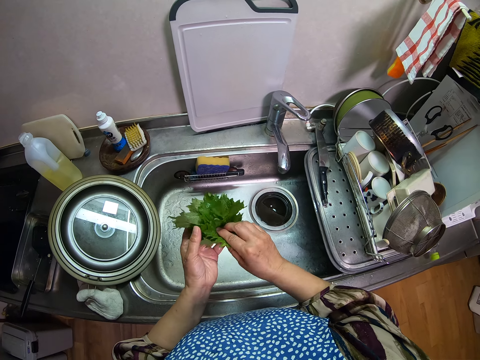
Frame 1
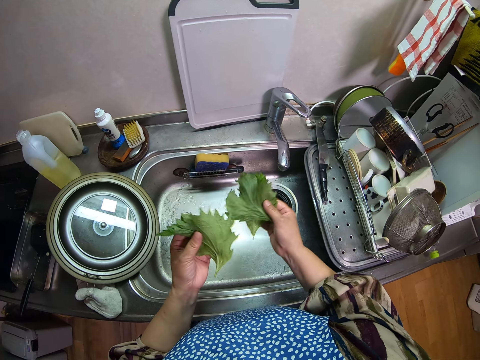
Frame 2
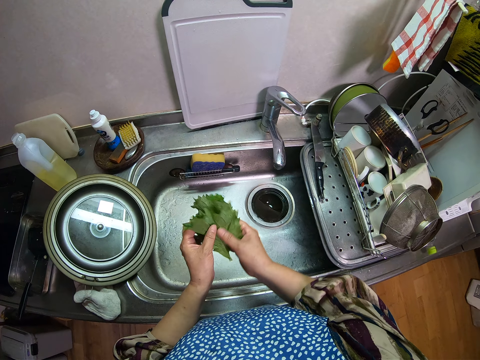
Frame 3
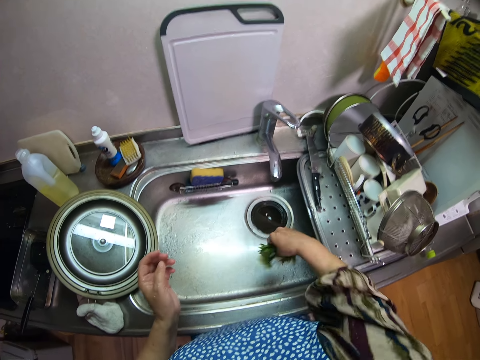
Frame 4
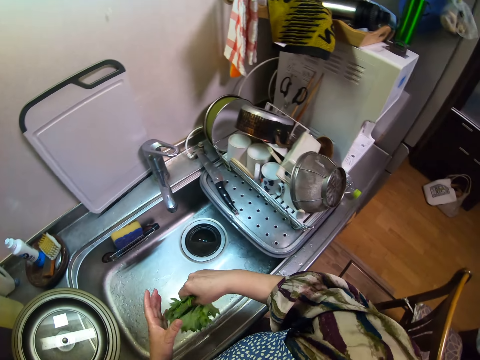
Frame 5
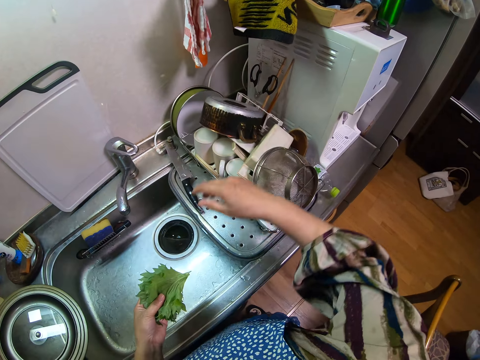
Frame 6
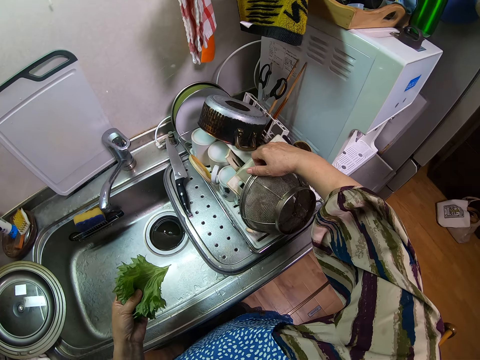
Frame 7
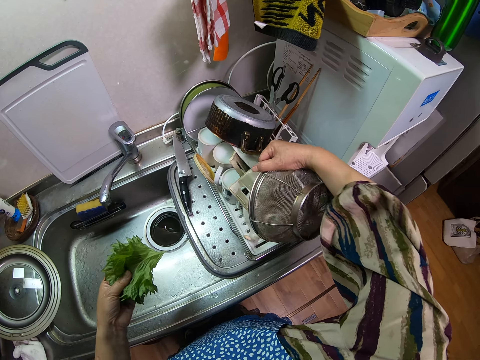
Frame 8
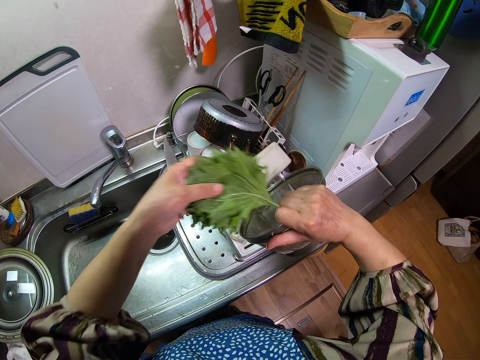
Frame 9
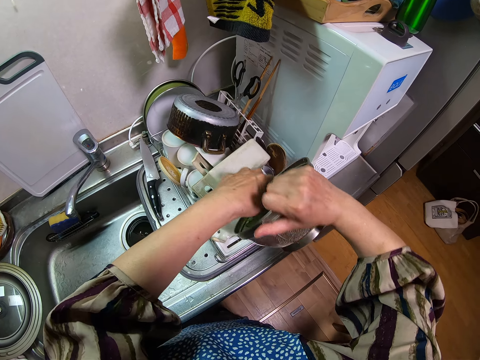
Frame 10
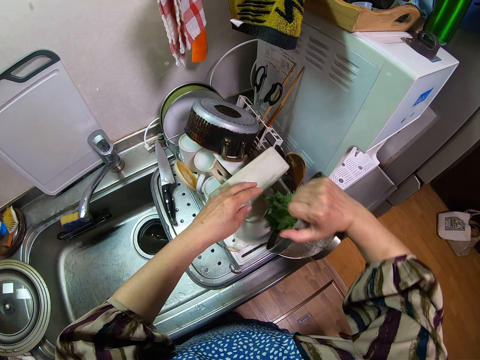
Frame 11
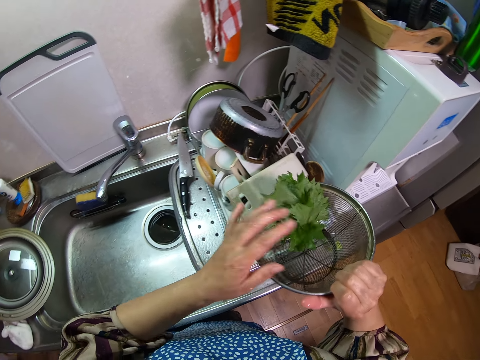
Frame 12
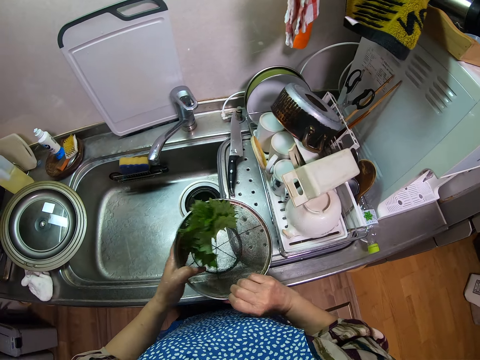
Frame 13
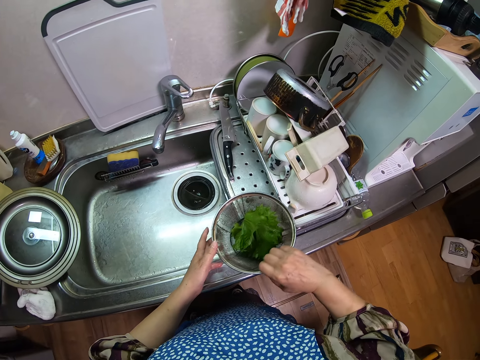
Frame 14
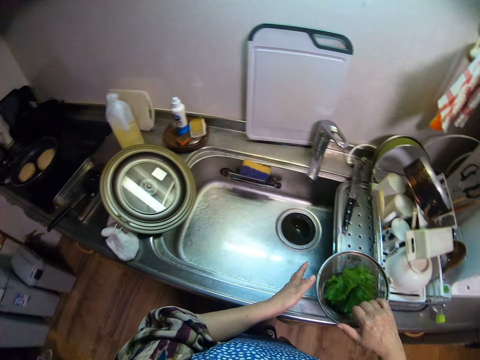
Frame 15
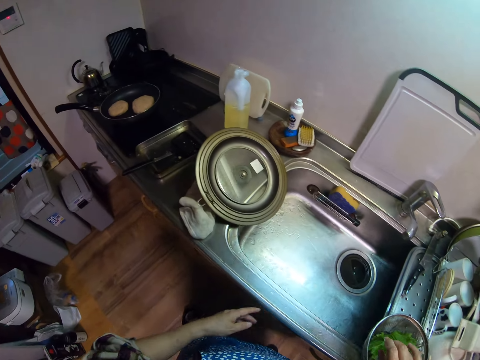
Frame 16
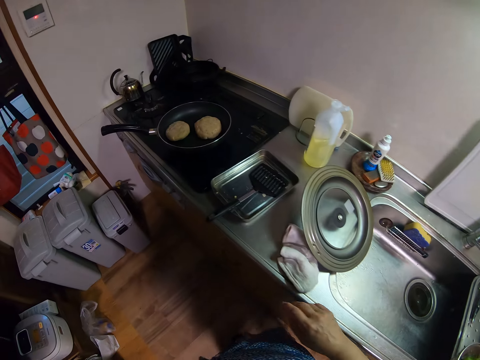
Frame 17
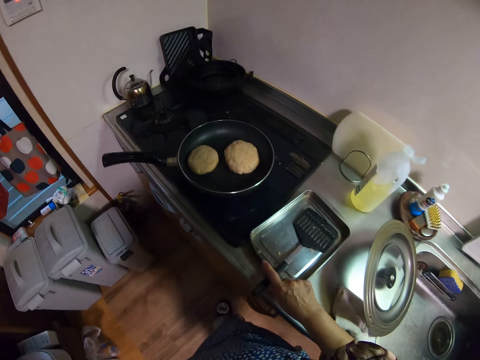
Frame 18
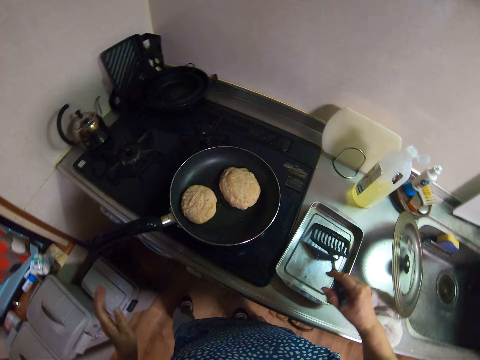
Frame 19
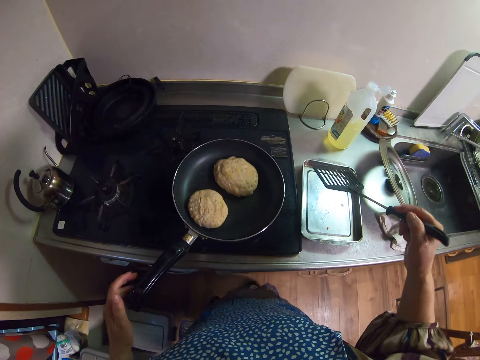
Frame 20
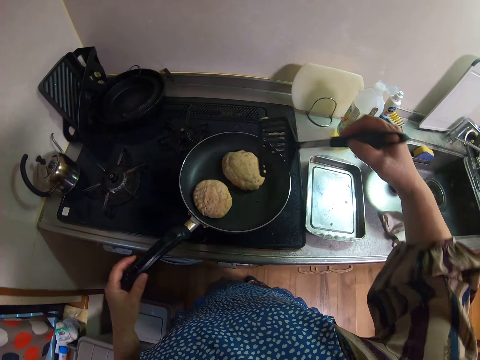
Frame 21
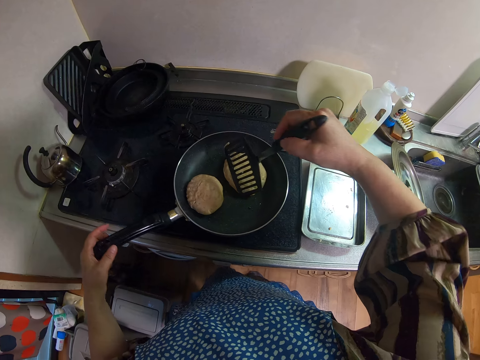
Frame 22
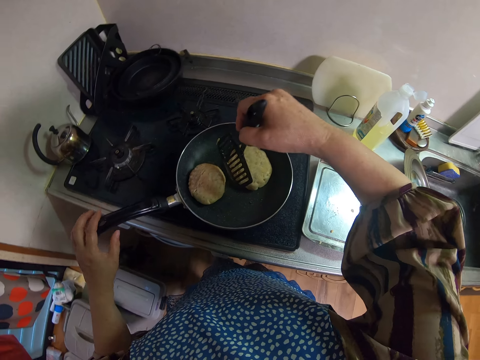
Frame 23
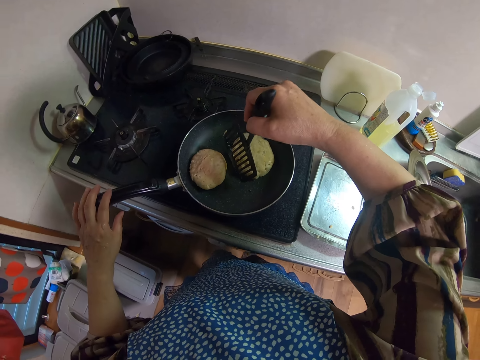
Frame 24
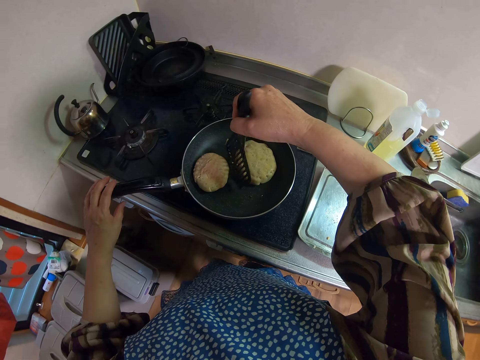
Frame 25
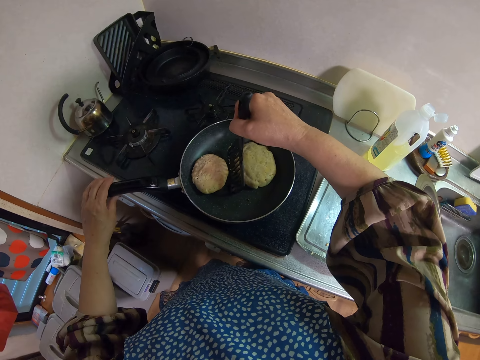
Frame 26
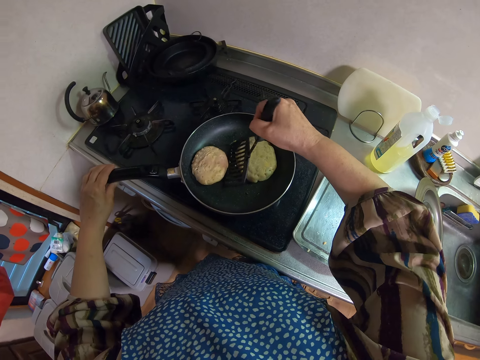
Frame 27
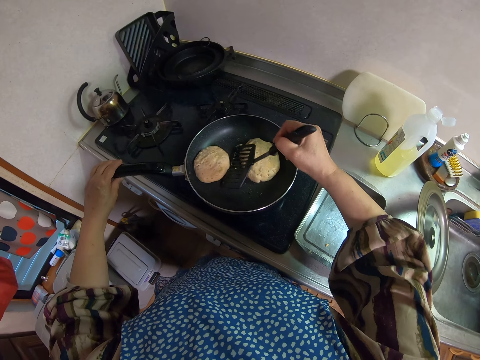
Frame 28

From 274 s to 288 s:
The camera wearer picks up a sieve by the side of the zinc. She places the vegetables in the sieve and places the sieve on the zinc. She walks away. She picks up the turner with her right hand and holds the frying pan with her left hand. She moves the doughs in the frying pan with the turner.

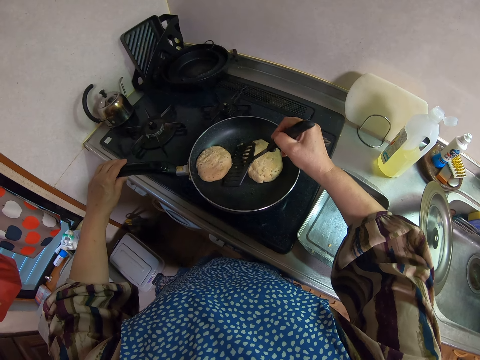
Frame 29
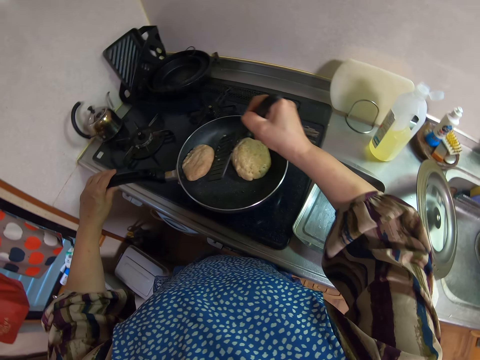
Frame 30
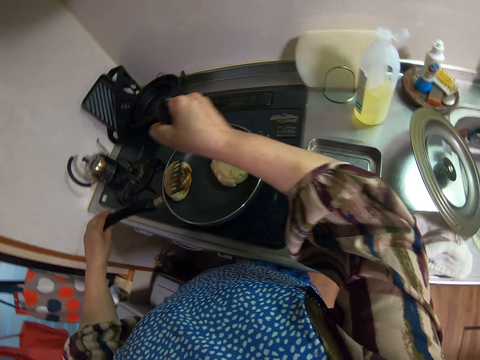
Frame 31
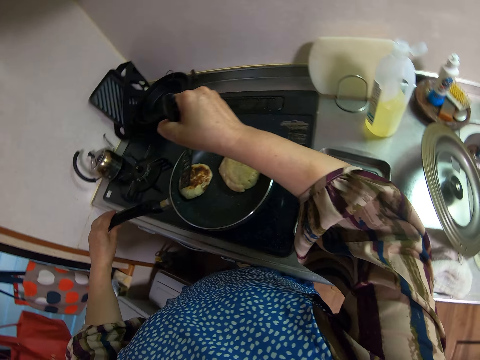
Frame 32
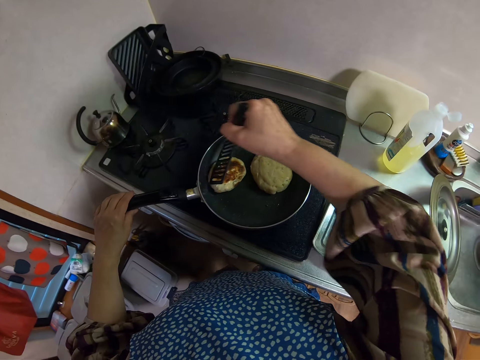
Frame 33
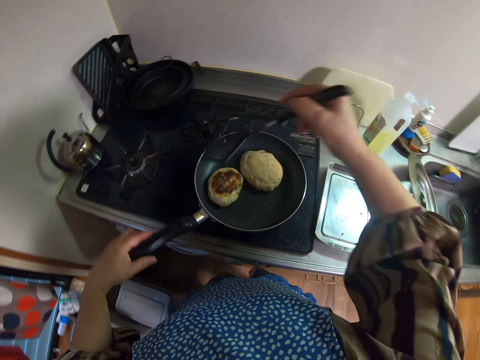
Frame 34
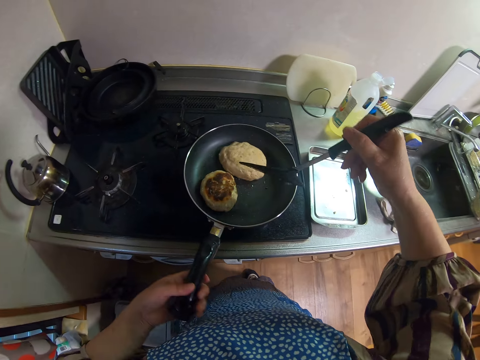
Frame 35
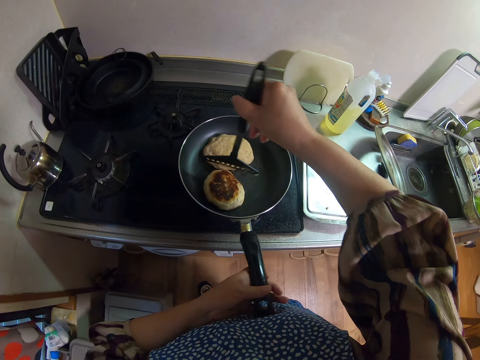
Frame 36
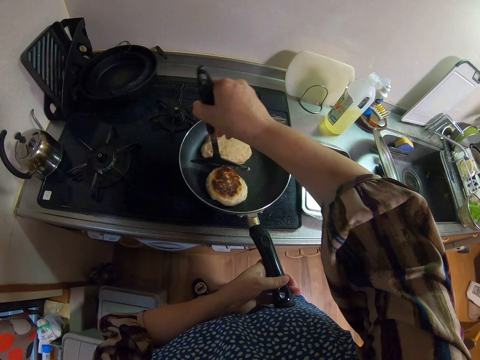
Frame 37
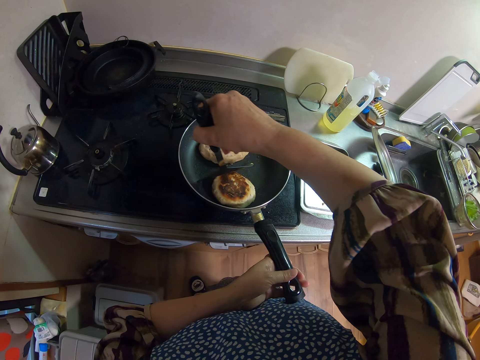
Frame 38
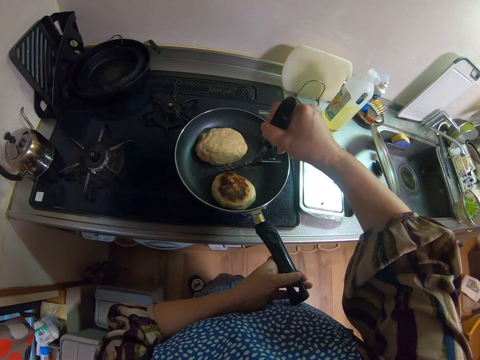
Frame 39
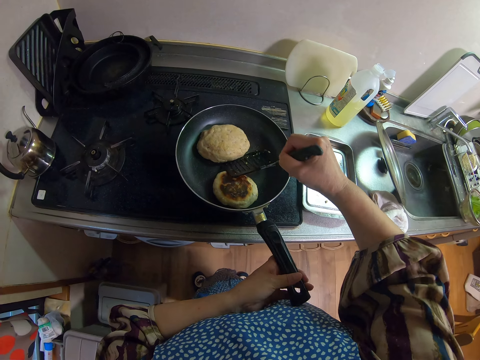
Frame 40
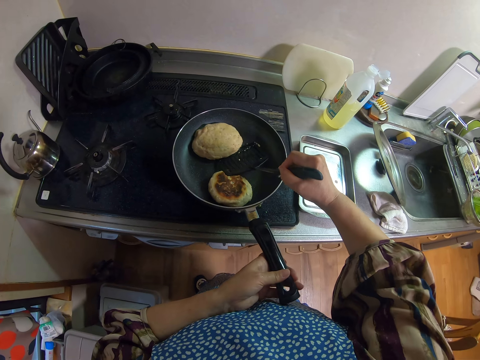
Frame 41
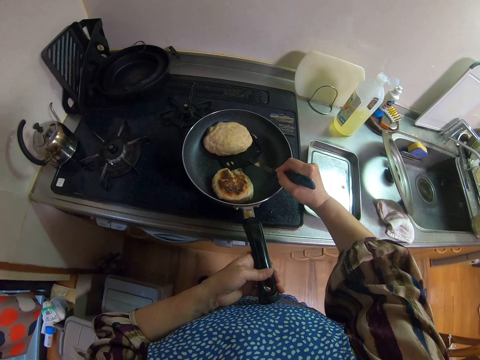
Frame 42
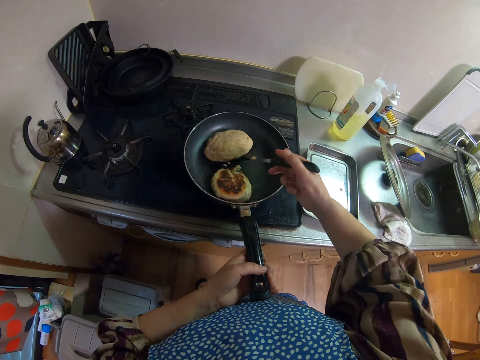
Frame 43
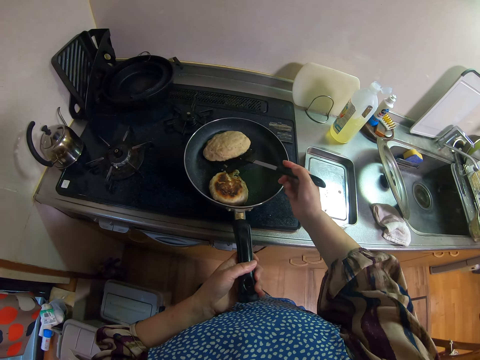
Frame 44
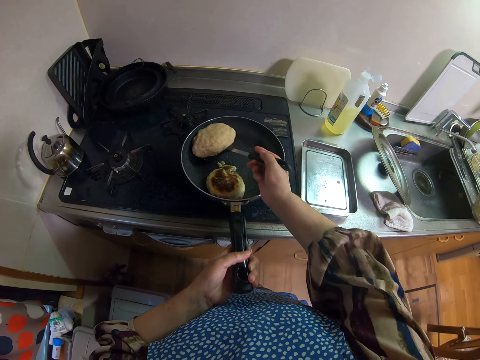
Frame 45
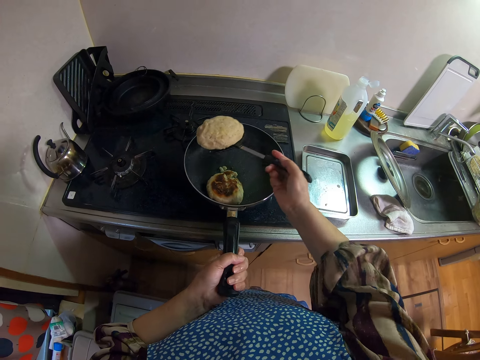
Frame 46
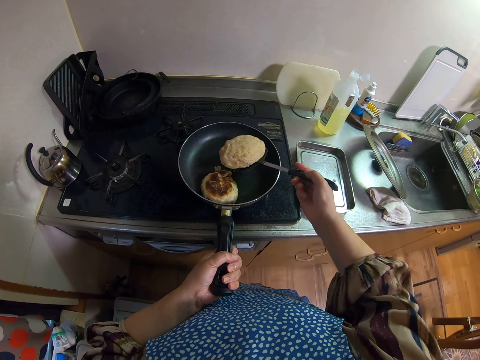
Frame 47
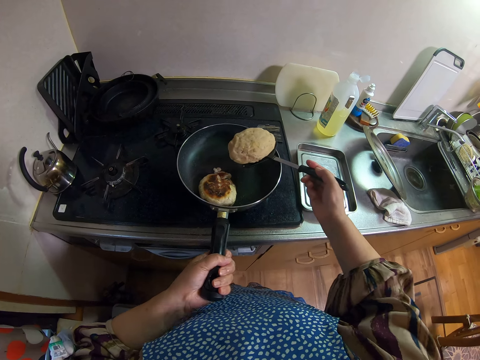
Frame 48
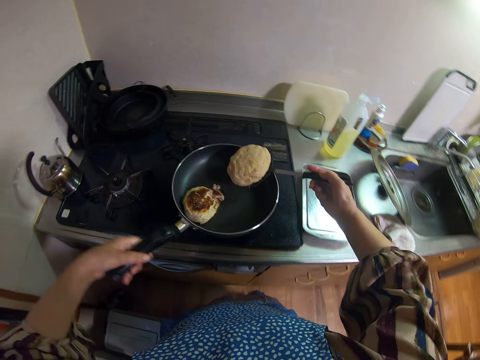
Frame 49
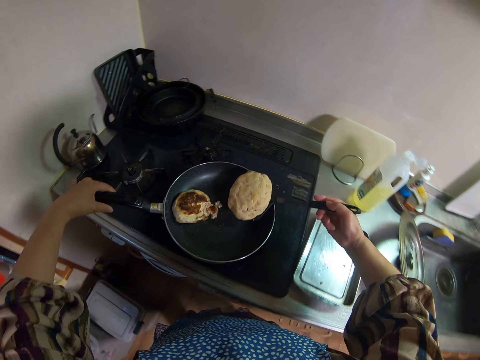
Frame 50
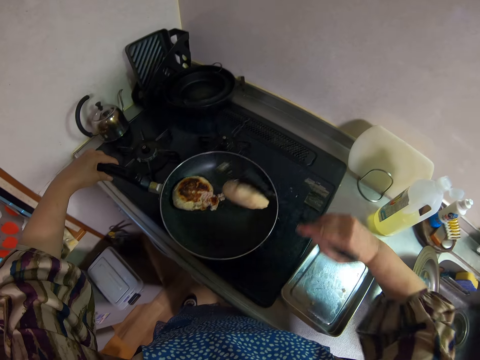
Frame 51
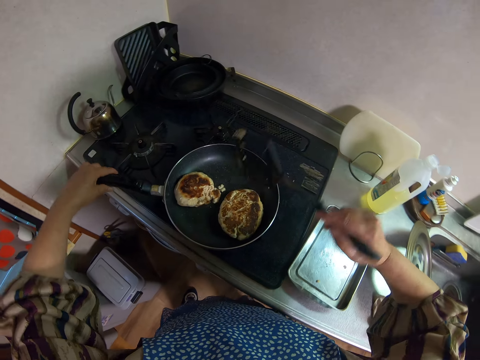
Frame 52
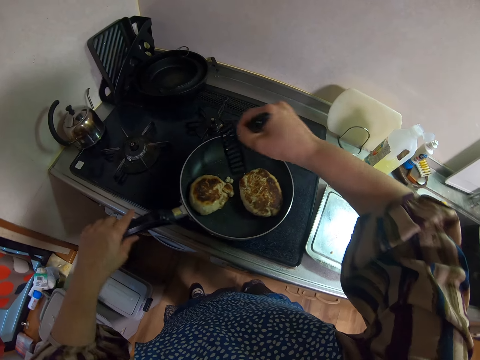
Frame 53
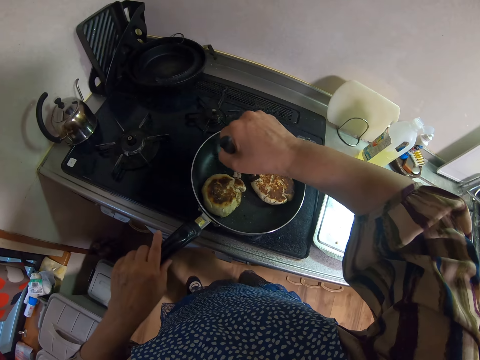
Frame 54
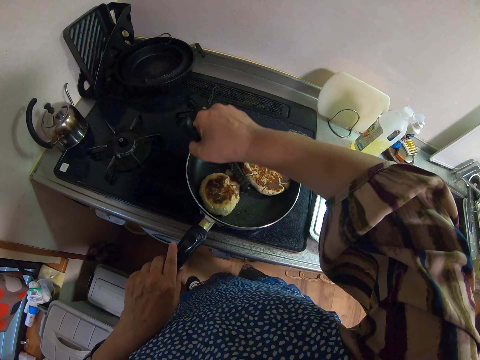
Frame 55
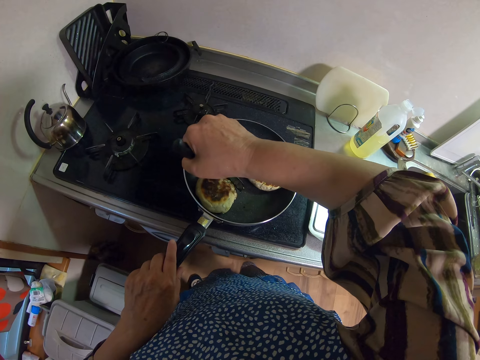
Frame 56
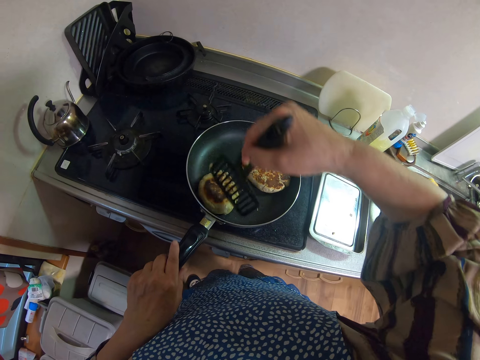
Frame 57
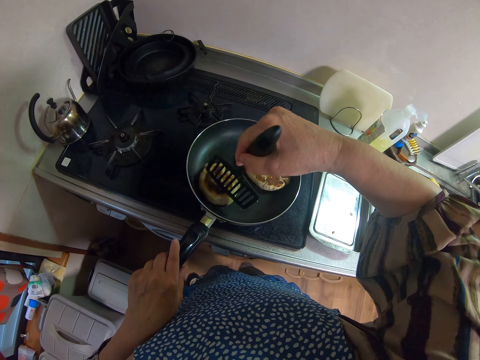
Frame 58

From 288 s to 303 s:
The camera wearer turns the pastry. They rotate the pan. They turn the pastry.
